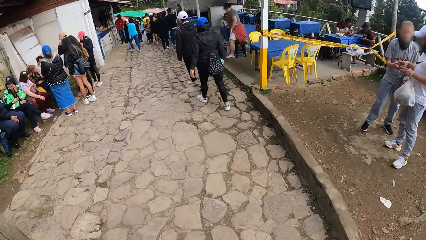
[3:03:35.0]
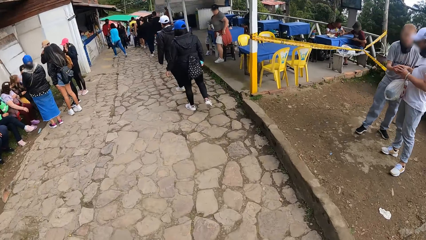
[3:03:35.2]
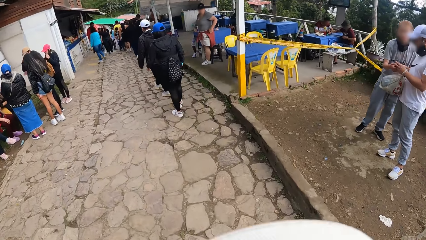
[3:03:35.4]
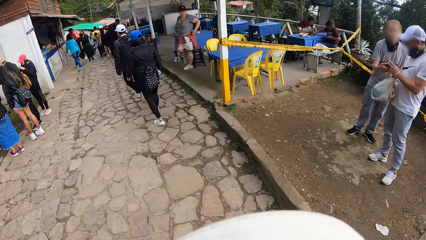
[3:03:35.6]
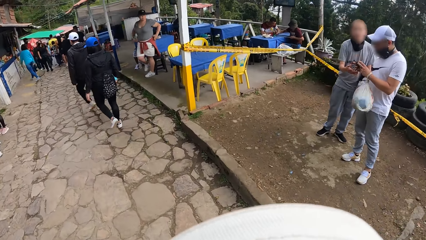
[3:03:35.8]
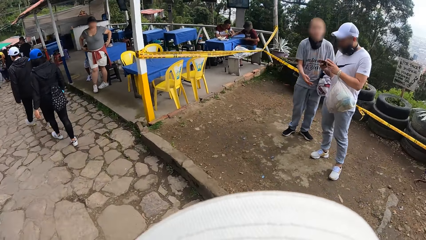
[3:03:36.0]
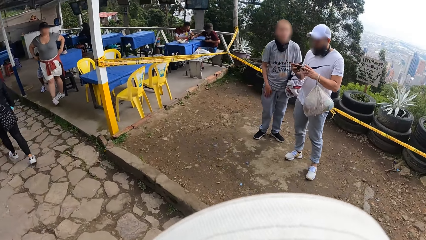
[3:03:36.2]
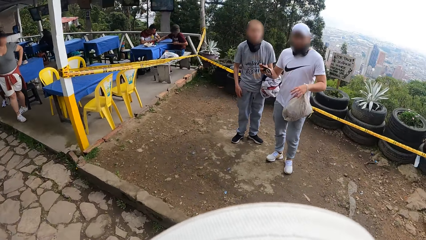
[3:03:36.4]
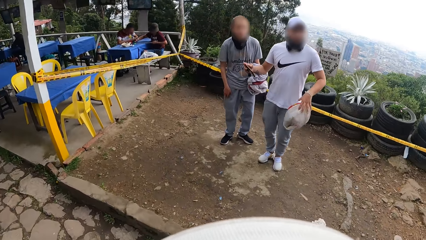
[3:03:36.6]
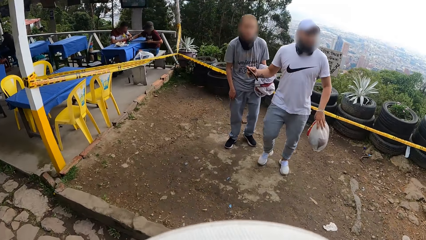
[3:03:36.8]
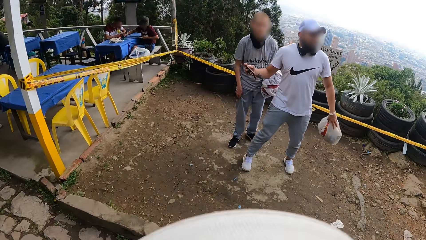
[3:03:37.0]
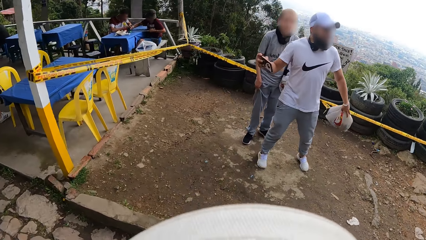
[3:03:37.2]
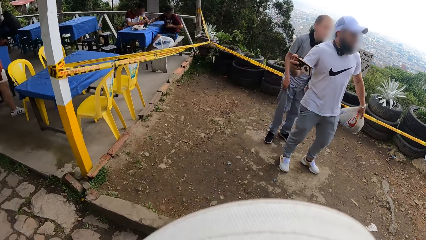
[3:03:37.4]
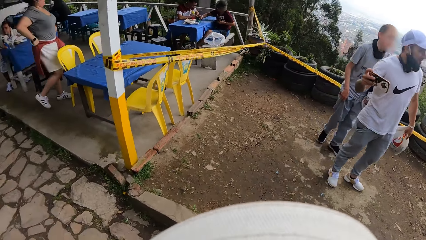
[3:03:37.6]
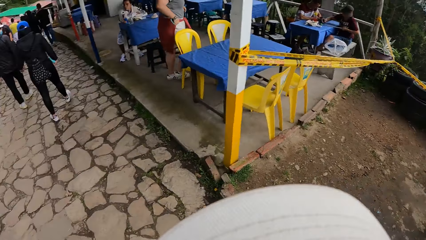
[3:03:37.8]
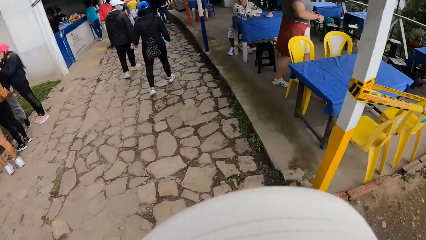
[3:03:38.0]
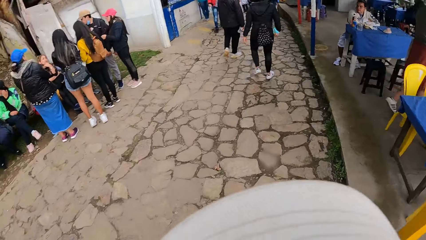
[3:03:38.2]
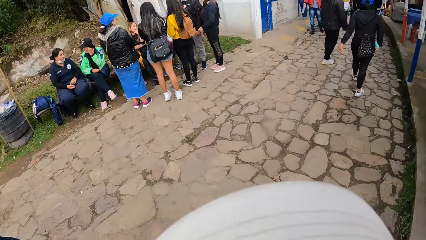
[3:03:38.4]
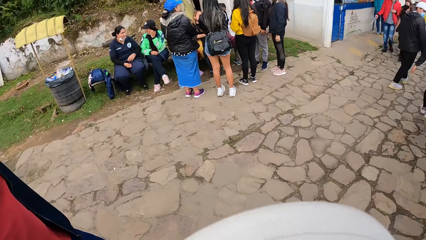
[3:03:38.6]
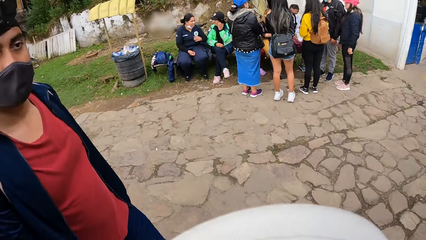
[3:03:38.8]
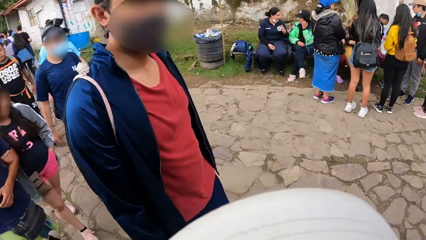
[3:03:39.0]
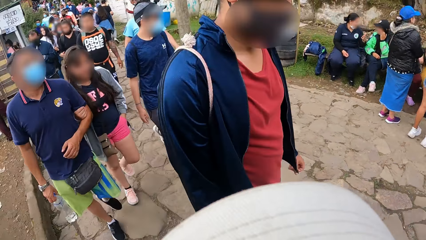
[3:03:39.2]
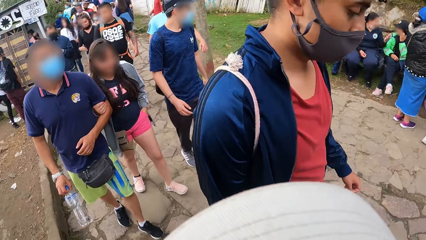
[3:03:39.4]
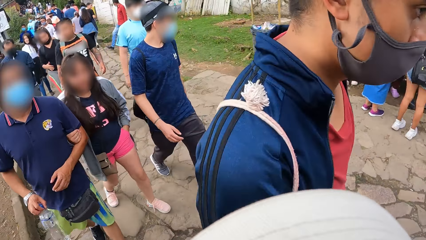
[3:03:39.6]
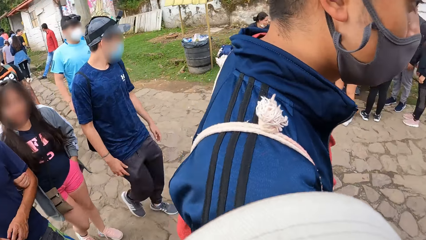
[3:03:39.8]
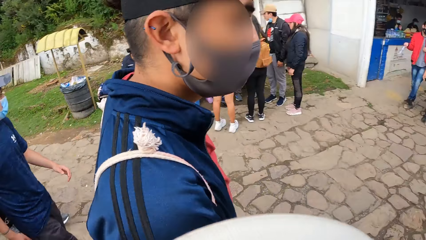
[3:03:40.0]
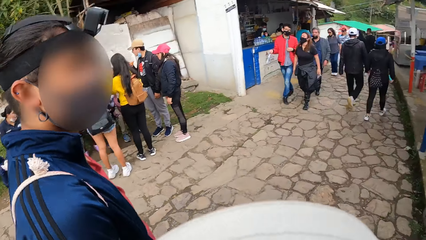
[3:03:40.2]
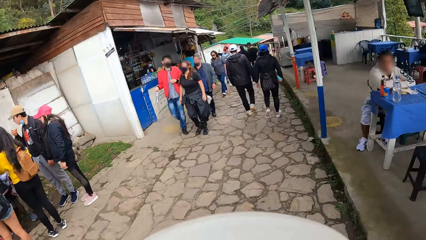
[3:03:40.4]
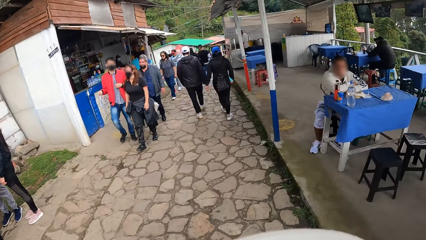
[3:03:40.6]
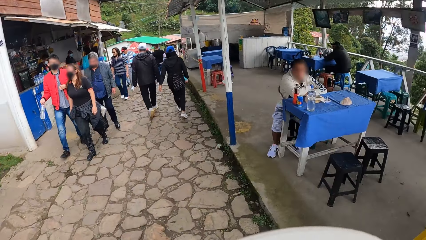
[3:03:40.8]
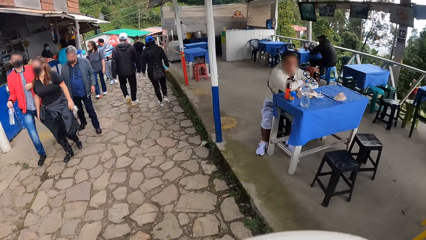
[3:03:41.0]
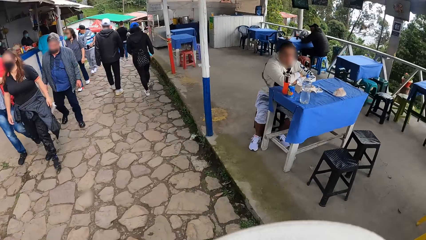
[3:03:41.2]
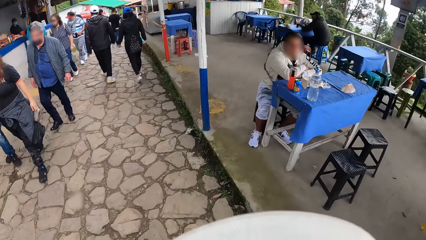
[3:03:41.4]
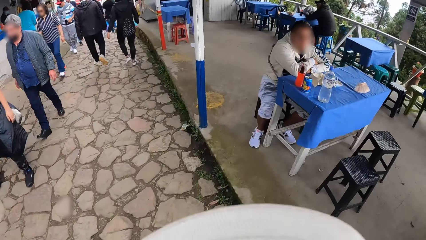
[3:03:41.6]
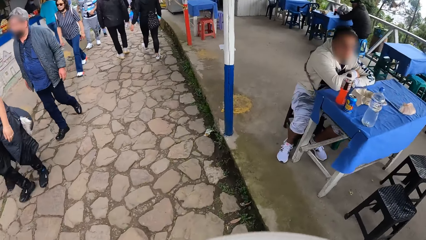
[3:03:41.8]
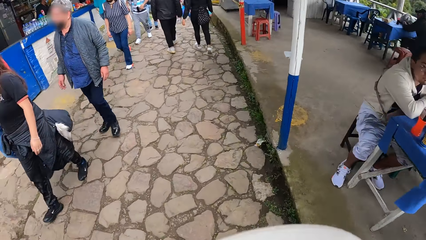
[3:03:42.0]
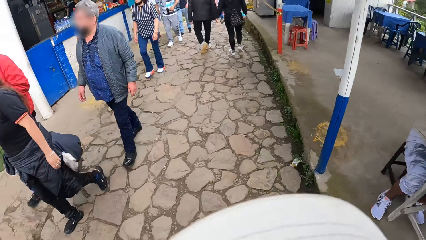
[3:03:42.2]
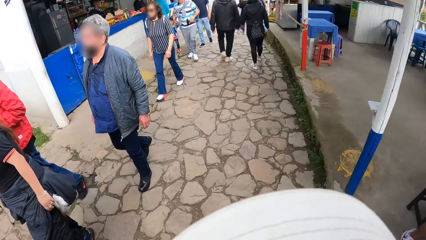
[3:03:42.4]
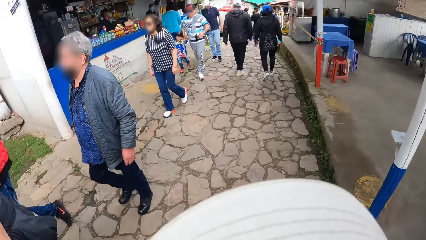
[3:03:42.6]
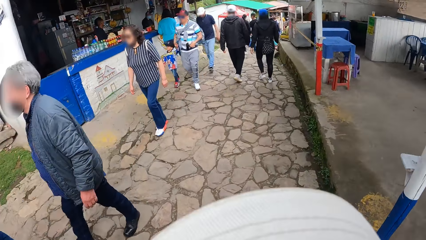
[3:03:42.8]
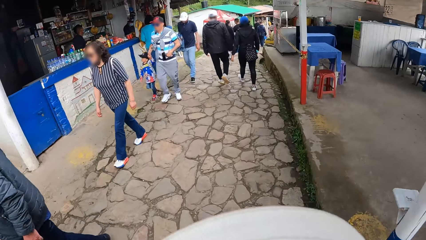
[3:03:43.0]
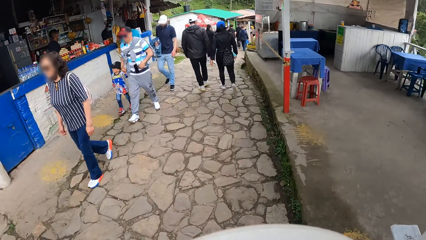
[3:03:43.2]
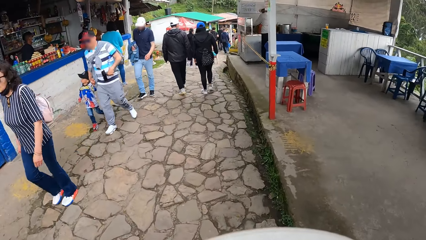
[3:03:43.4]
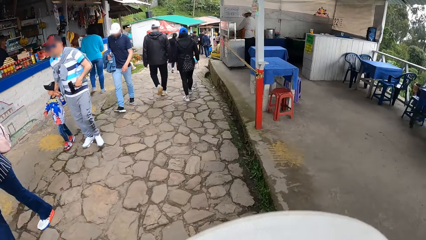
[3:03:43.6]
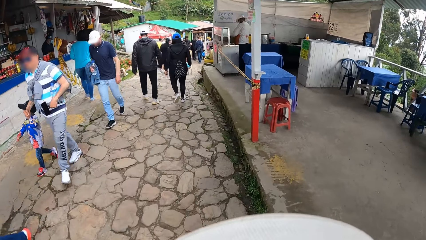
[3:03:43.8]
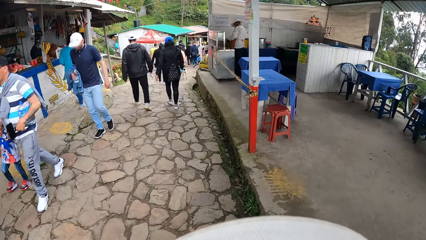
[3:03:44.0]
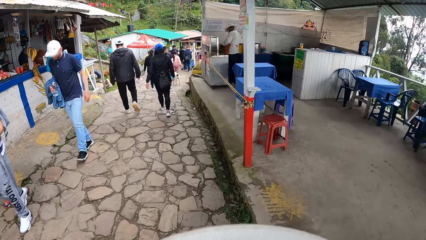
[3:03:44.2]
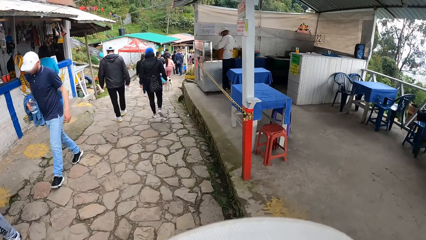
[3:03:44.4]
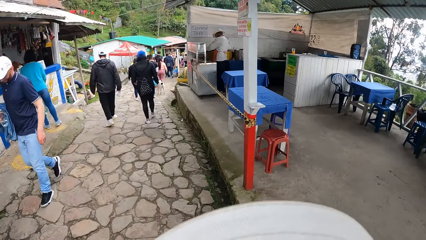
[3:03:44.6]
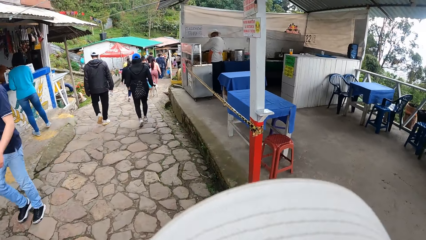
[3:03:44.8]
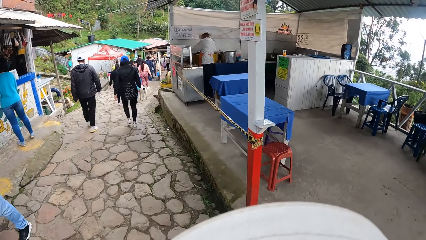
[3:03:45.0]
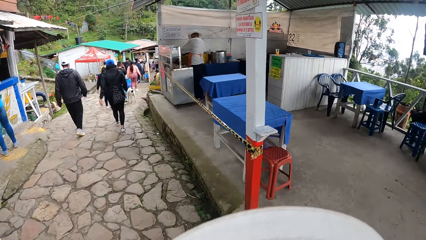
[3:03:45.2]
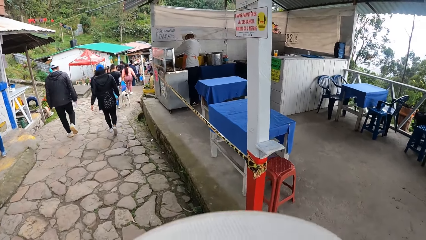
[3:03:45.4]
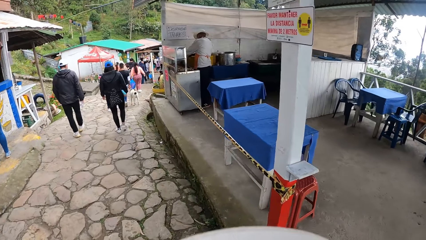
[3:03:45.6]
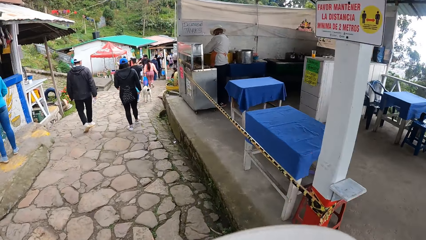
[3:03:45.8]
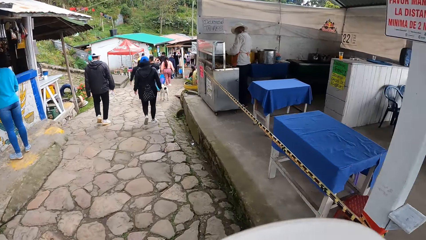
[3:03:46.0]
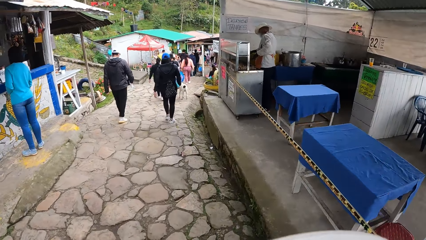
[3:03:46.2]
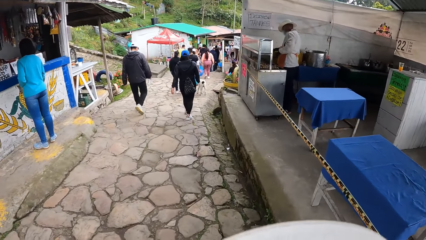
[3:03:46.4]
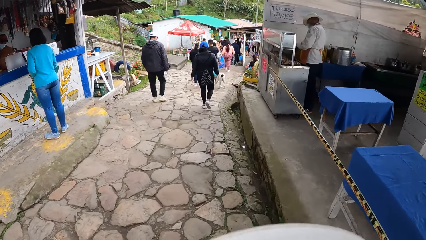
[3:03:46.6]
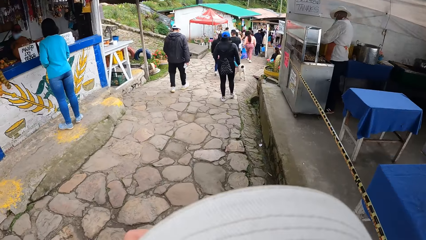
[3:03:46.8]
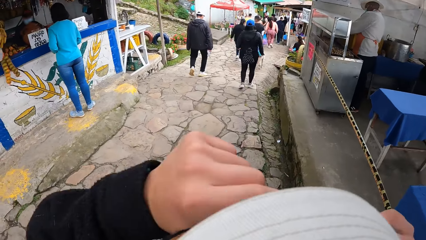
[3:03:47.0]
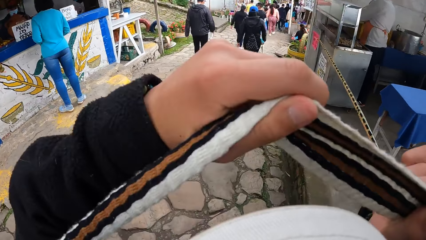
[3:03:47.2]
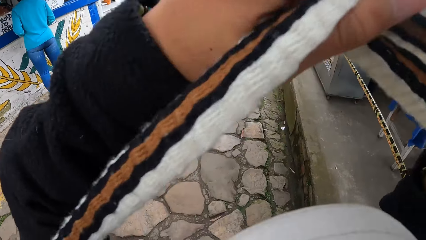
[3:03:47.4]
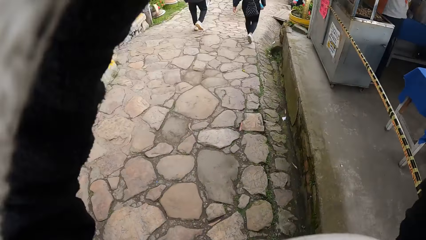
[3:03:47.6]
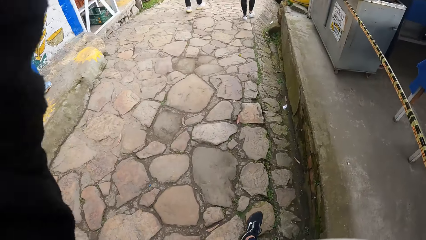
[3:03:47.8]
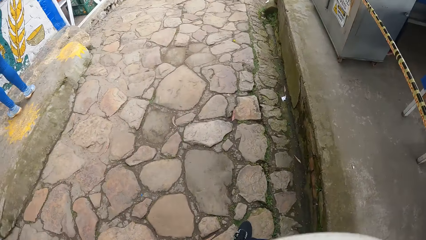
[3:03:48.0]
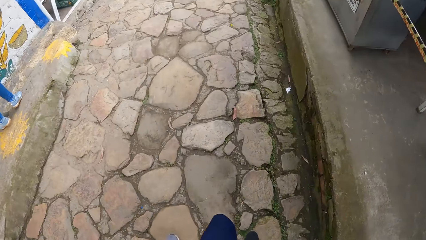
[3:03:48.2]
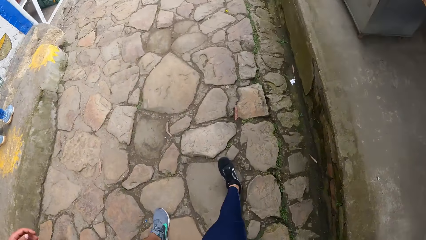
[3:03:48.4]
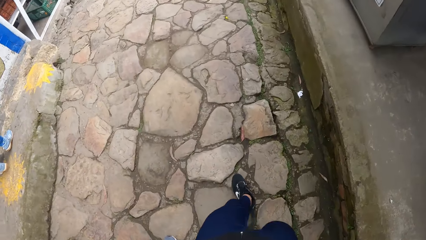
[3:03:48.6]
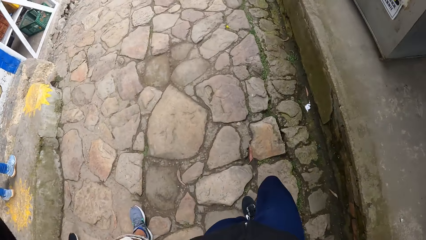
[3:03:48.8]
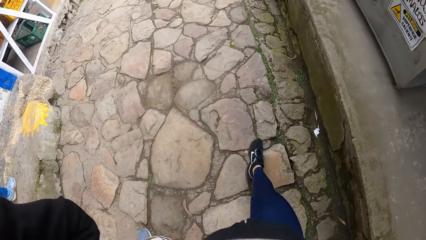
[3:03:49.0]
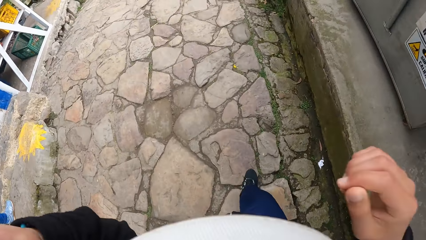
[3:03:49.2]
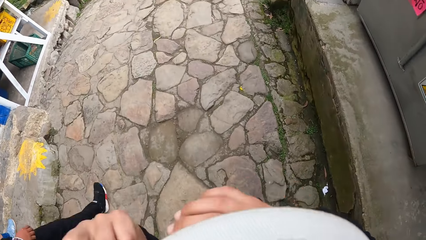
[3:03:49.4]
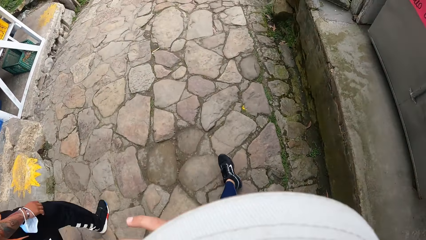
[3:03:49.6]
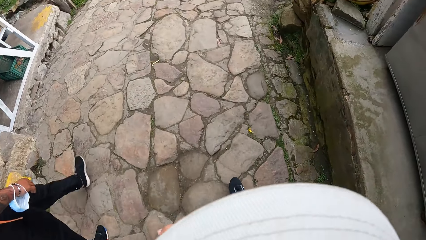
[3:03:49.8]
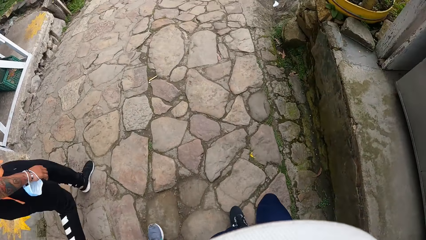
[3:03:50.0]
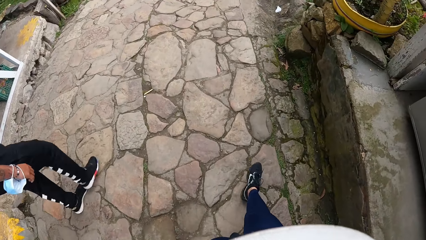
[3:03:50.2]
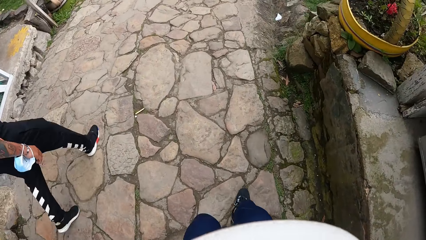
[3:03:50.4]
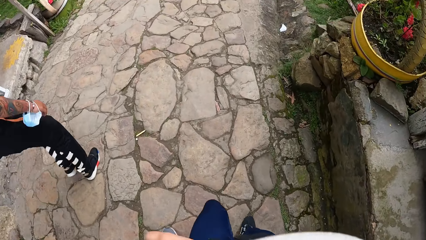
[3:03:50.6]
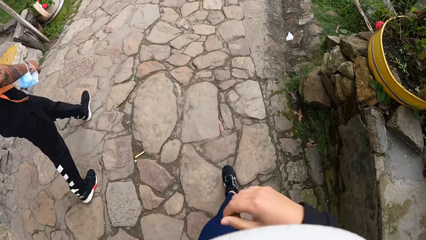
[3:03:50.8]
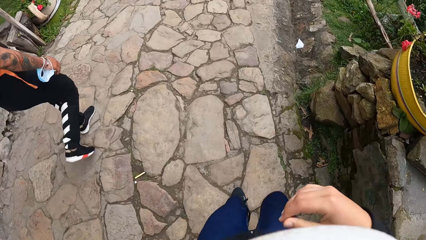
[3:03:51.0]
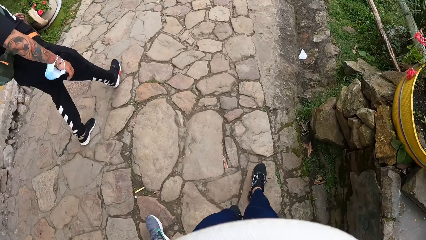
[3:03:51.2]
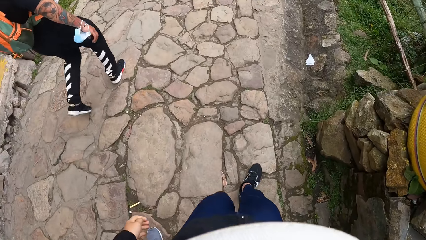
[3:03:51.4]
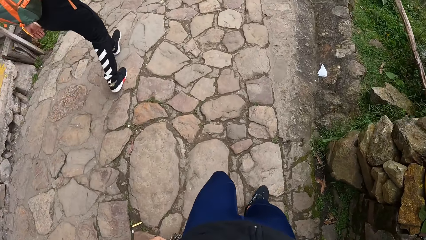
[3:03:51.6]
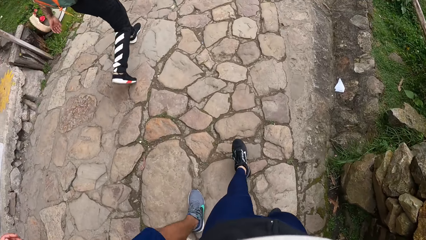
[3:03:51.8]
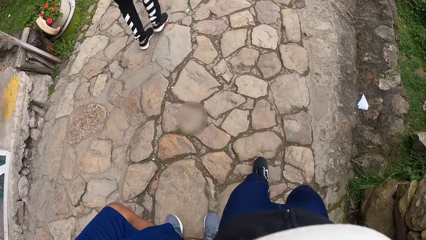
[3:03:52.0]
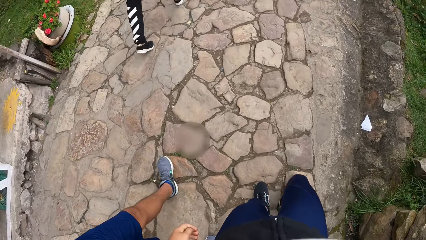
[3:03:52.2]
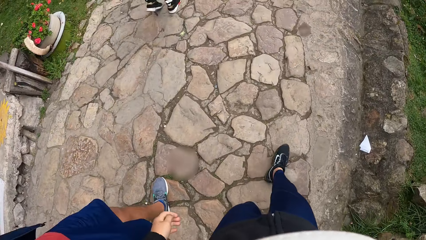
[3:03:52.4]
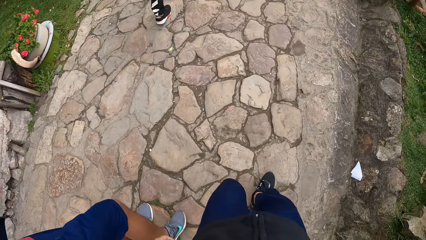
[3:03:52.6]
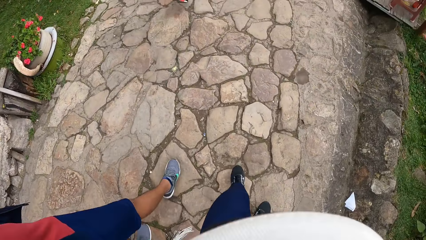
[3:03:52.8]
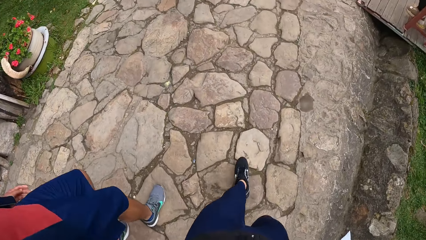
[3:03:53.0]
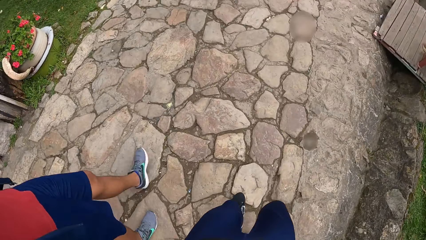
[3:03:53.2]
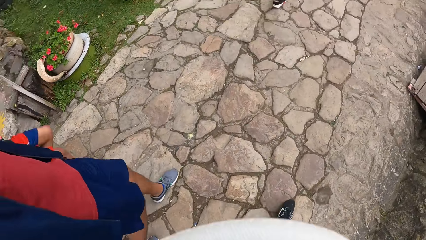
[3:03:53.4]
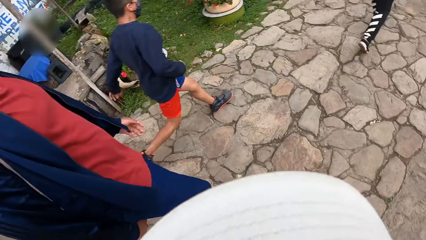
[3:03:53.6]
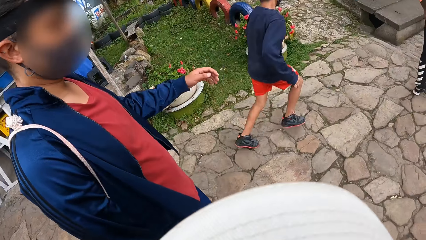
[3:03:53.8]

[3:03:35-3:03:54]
The camera wearer looks around. He hikes down the mountain. He turns around. He hikes down the mountain. He lifts his bag handle with both hands. He removes the bag on the shoulders. He hikes down the mountain. He passes the bag handle in his left hand to his right hand.
